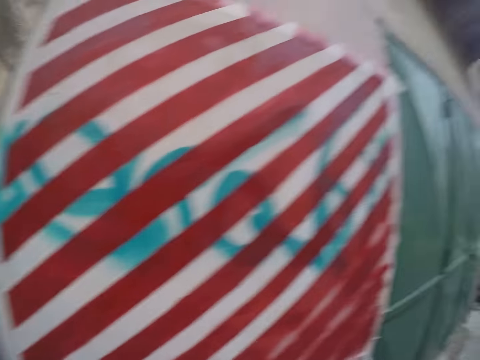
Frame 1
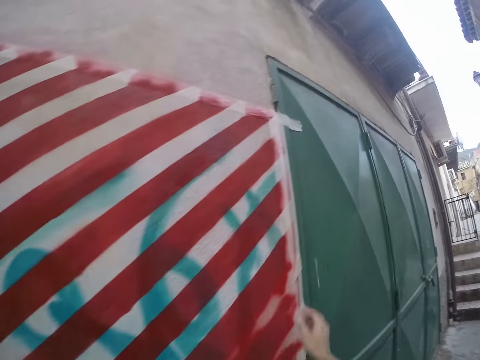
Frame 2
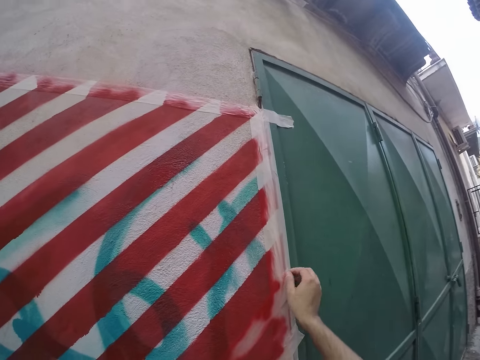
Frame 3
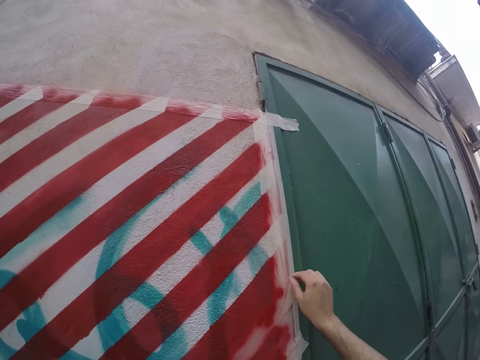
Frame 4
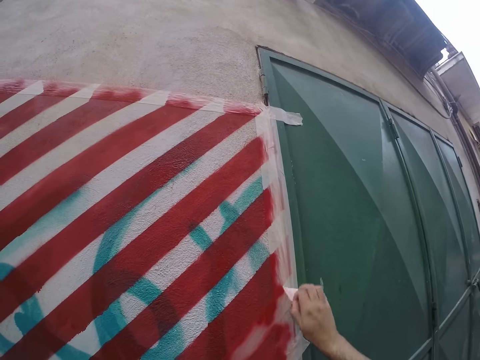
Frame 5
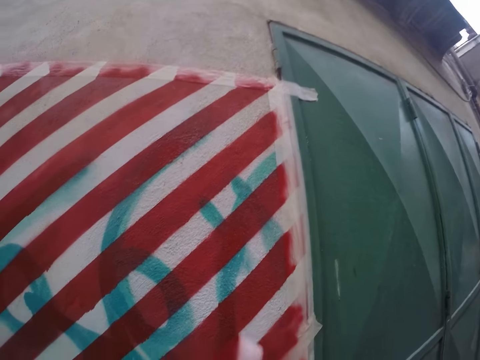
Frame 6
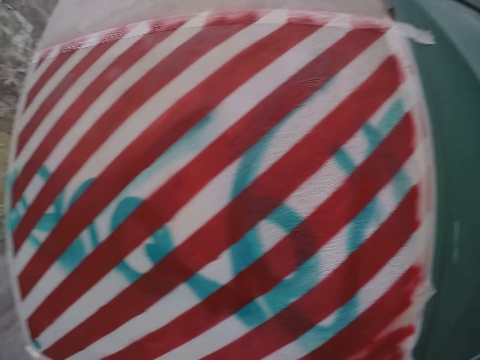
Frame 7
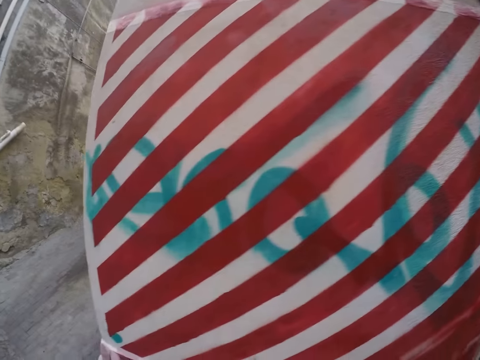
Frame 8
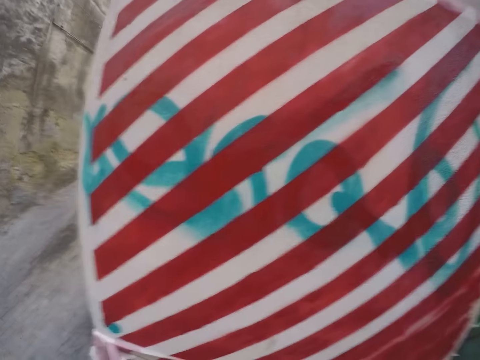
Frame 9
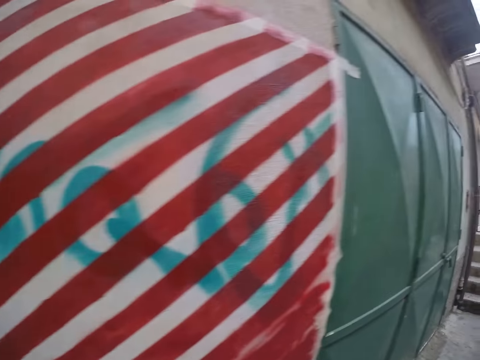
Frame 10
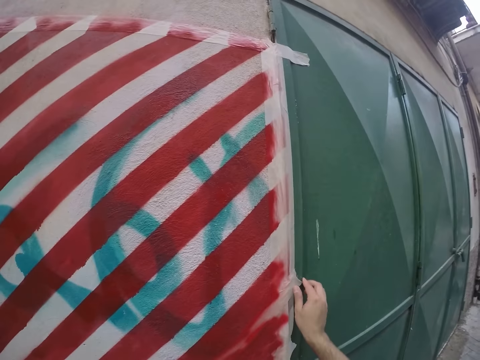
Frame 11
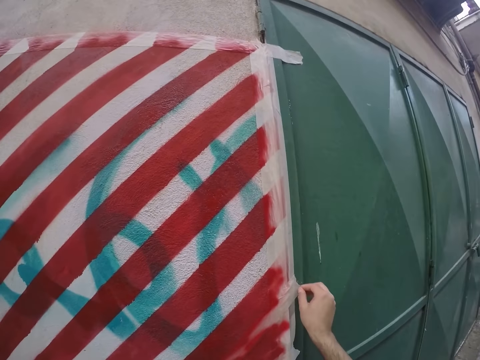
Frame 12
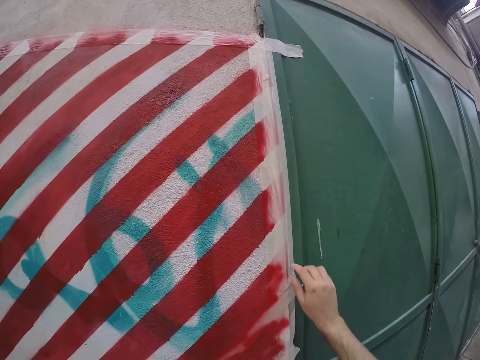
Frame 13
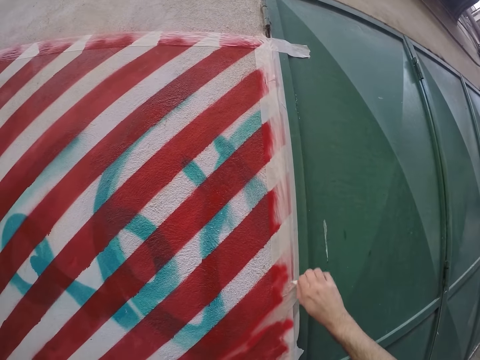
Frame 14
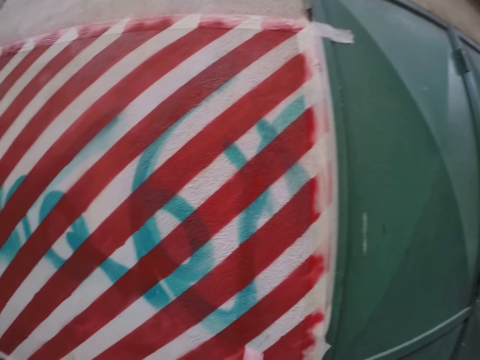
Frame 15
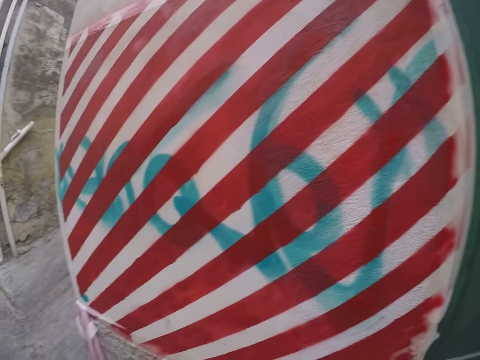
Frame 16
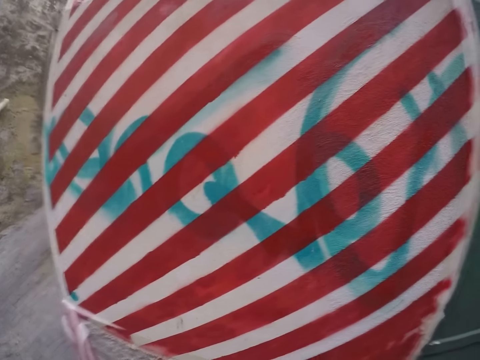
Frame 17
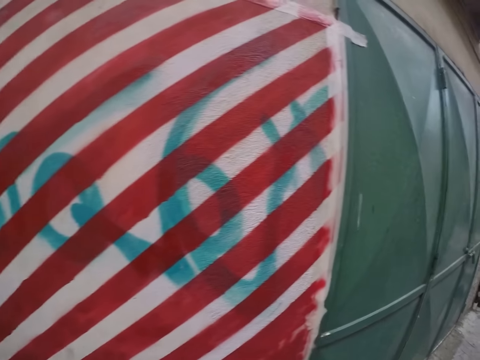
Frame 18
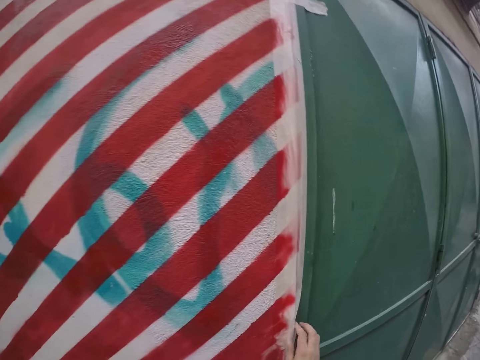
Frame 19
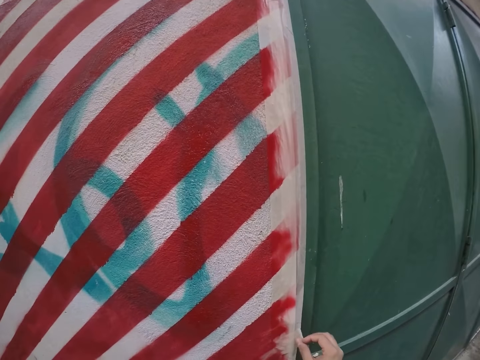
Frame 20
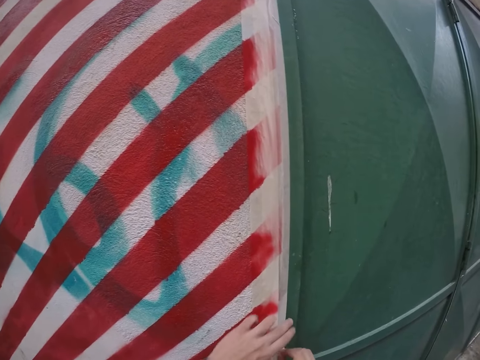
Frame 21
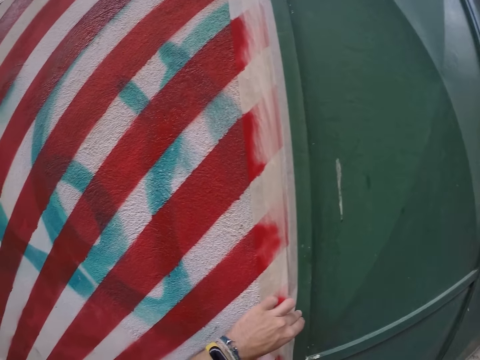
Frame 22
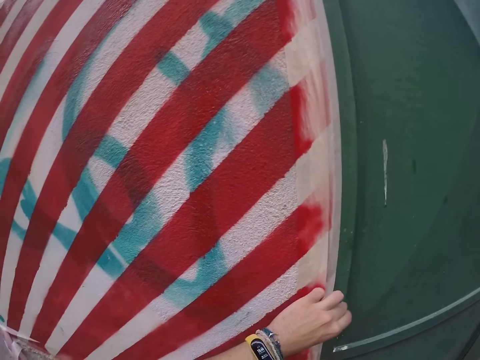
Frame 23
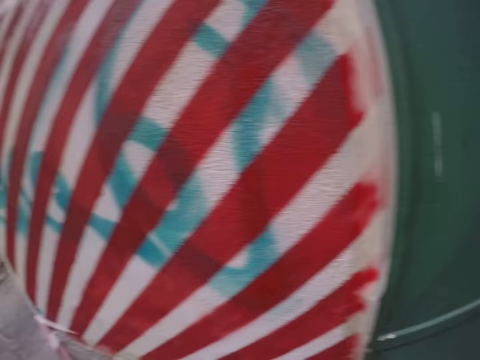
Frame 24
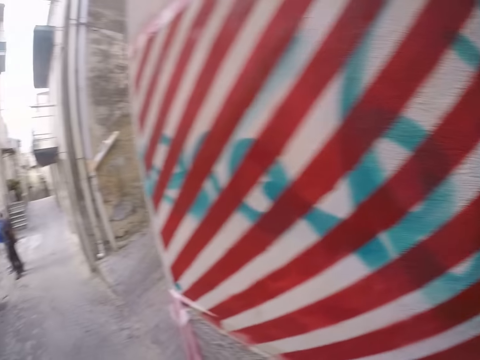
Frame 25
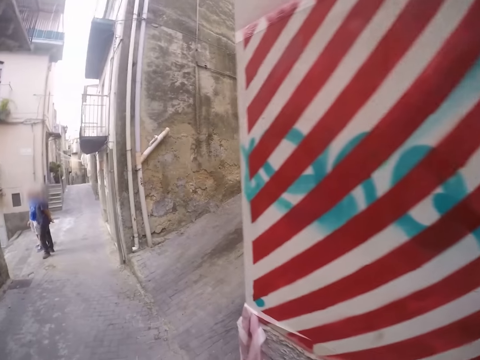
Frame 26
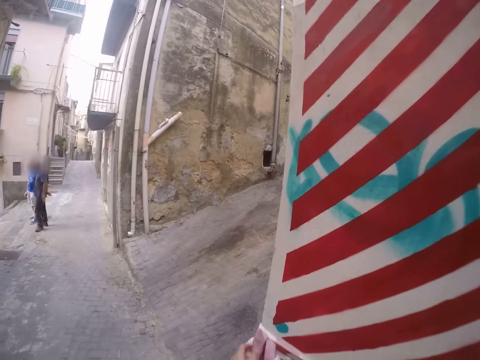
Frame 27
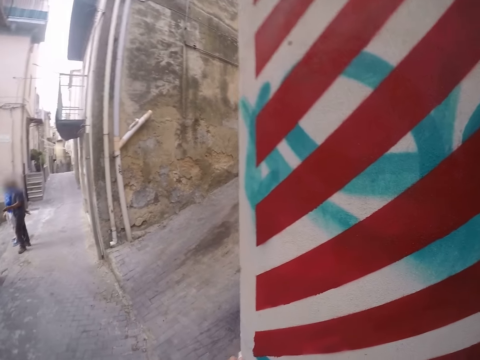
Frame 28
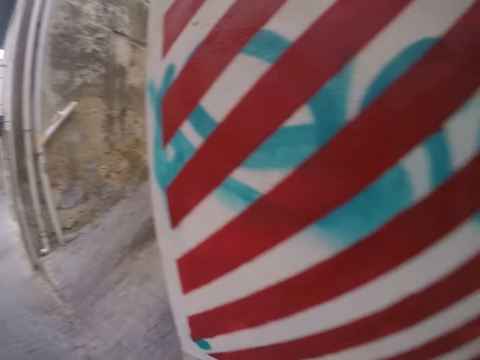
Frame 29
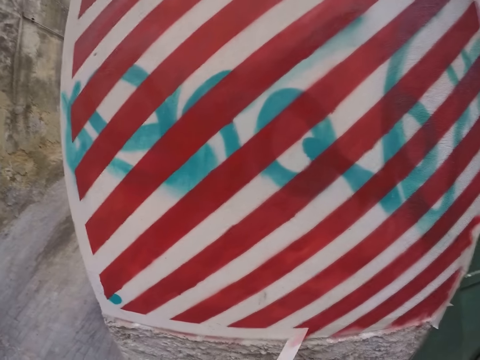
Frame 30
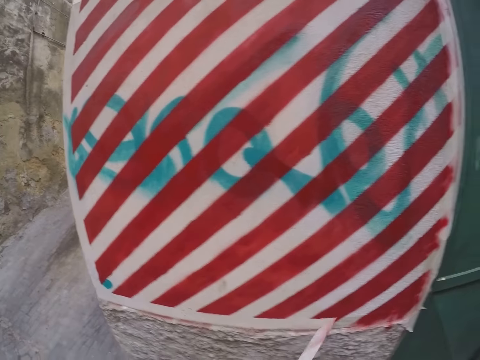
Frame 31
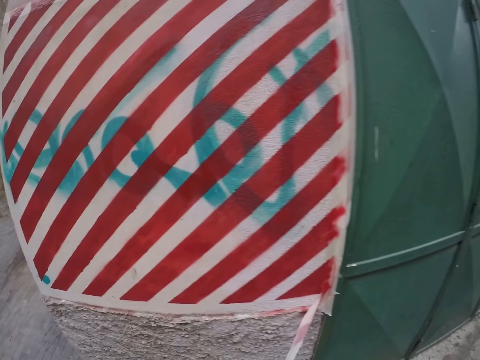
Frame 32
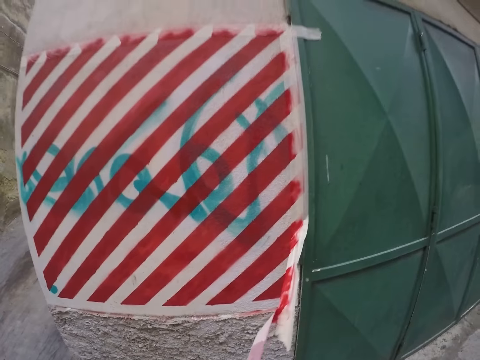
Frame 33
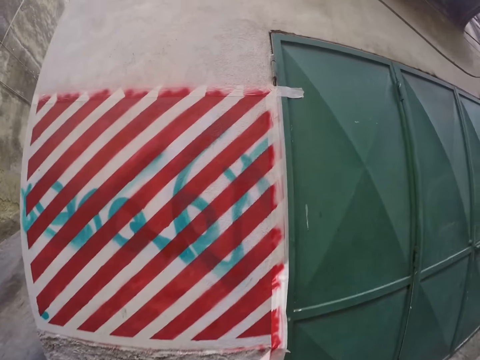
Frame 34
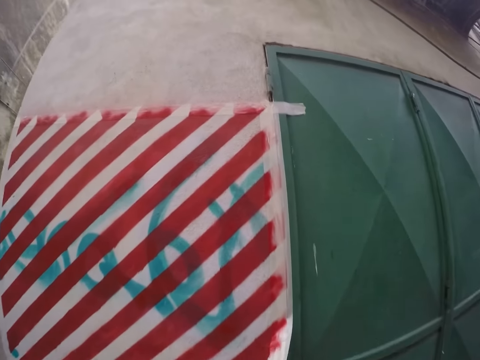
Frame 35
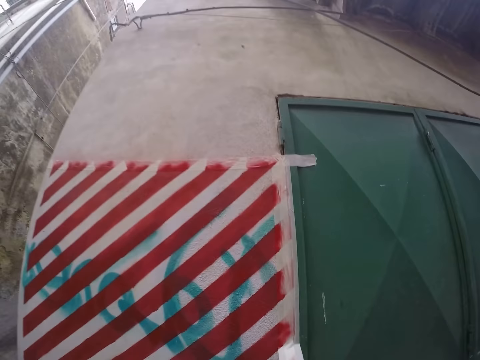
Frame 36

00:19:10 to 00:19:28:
The camera wearer peels a masking tape from the wall with his right hand. He does so repeatedly. He touches the masking tape on the wall with his left hand. He peels the masking tape from the wall with his left hand.

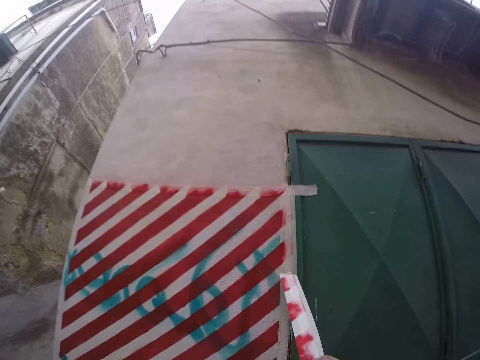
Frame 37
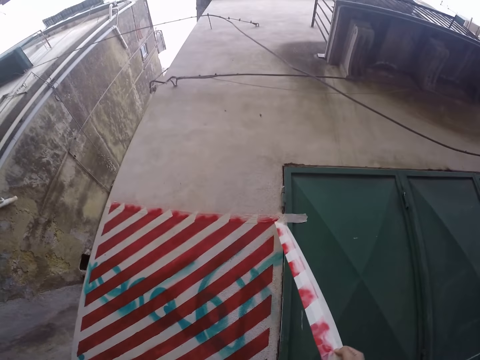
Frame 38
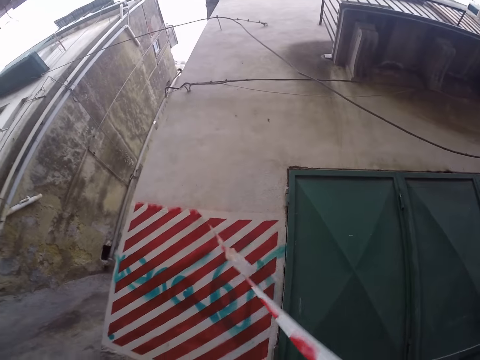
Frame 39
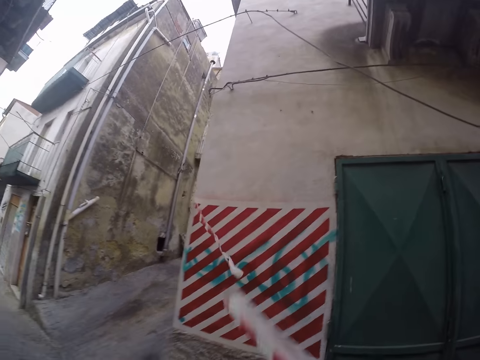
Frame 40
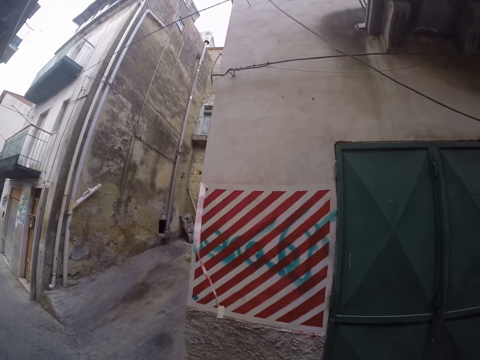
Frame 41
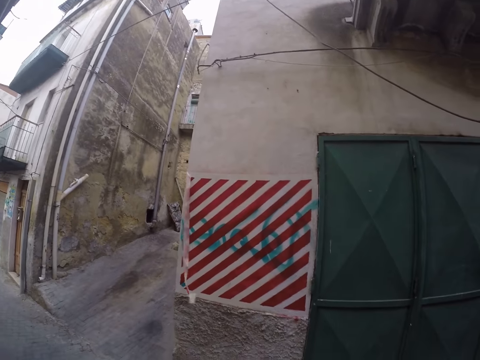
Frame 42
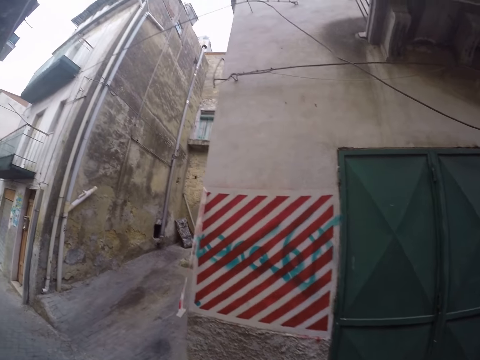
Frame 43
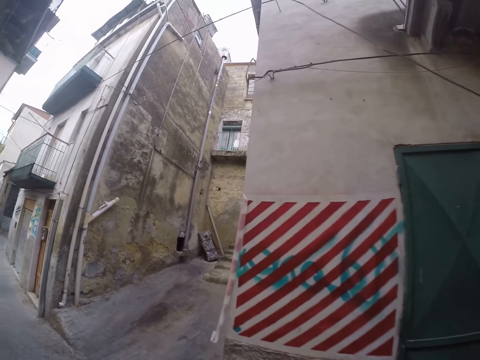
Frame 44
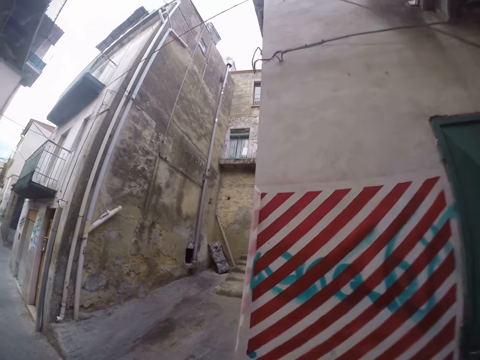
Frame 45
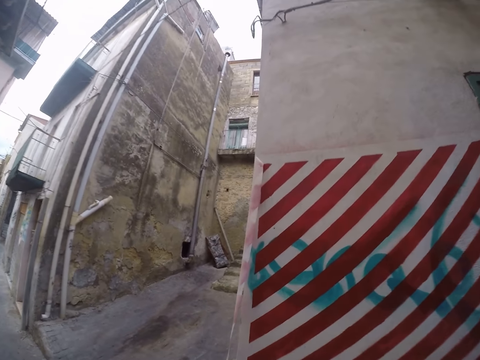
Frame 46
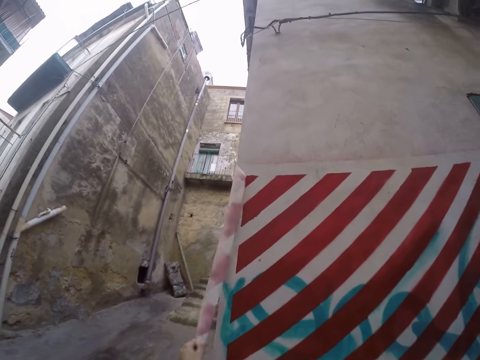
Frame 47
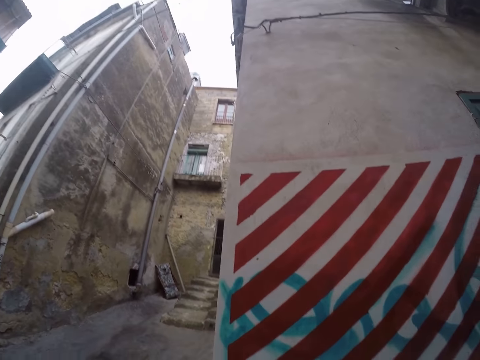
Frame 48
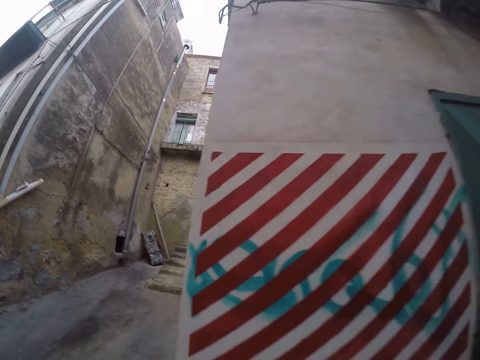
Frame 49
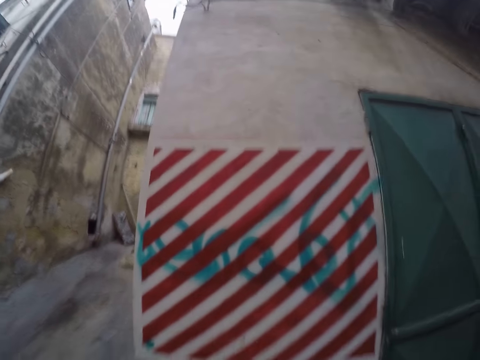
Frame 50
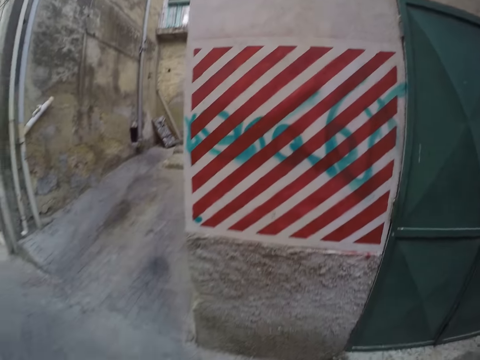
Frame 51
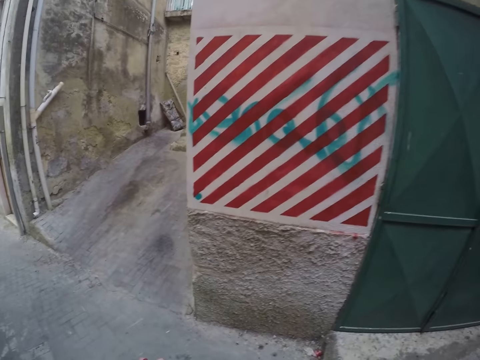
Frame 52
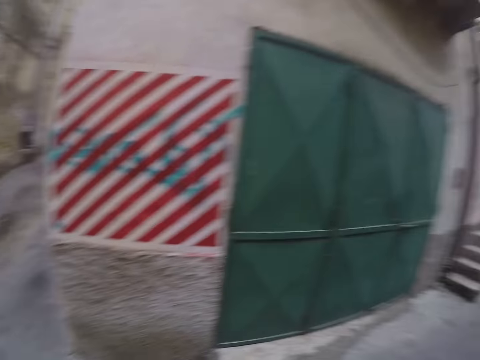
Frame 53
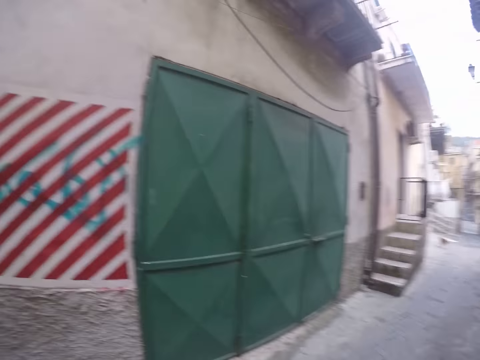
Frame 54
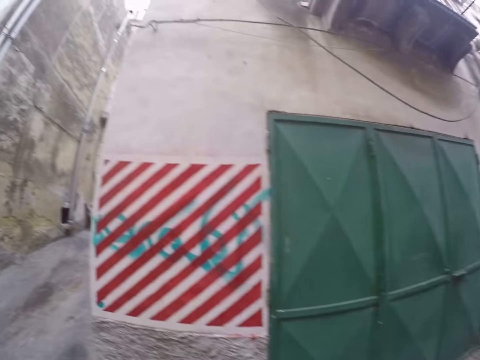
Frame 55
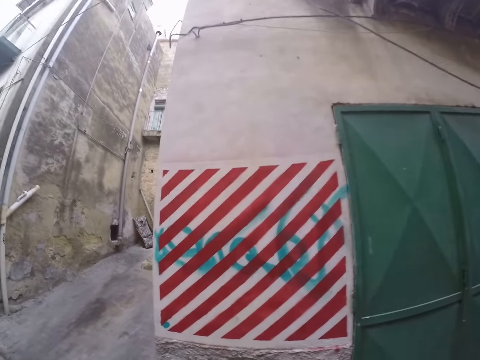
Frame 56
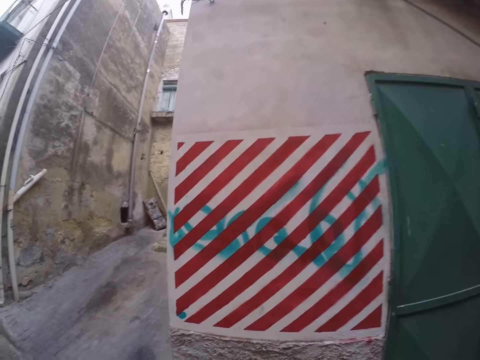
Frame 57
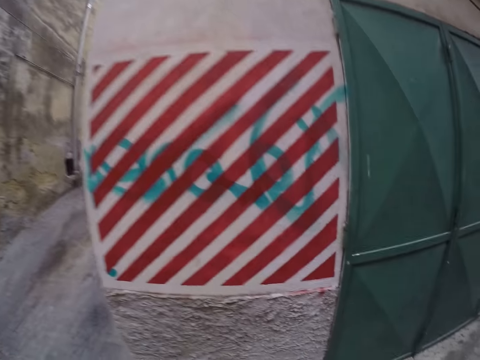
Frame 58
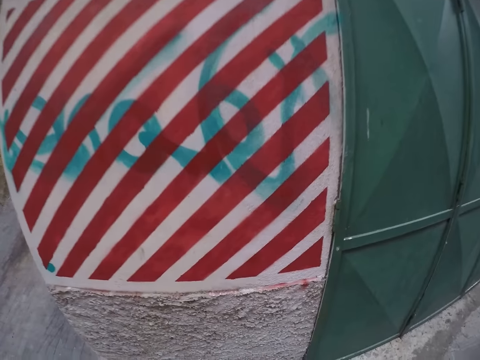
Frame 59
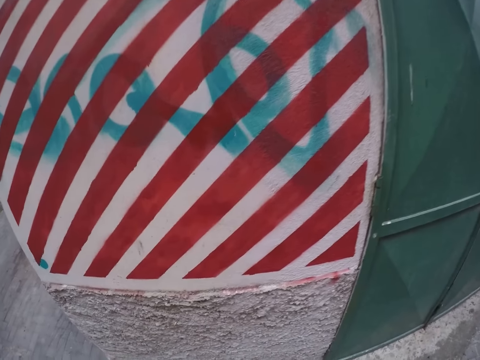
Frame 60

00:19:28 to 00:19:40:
The camera wearer peels a masking tape from the wall with his left hand. He looks around.
